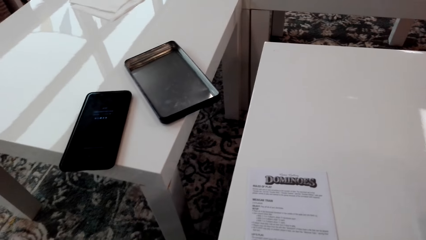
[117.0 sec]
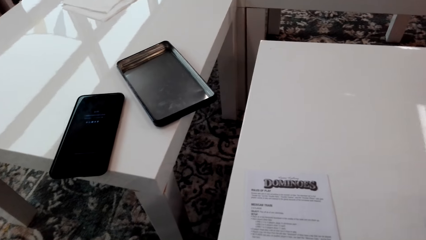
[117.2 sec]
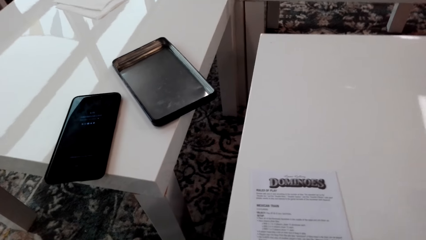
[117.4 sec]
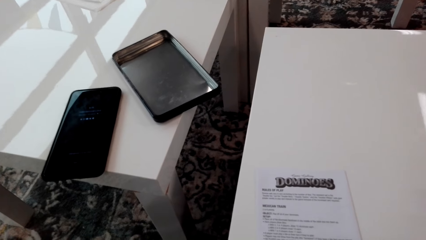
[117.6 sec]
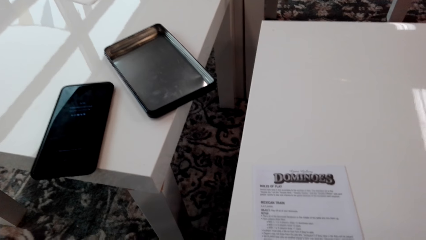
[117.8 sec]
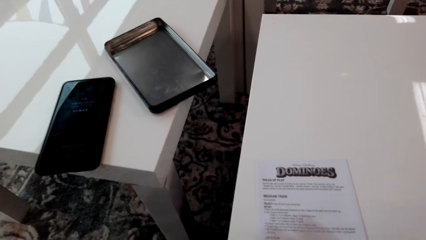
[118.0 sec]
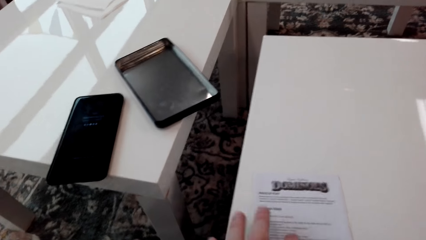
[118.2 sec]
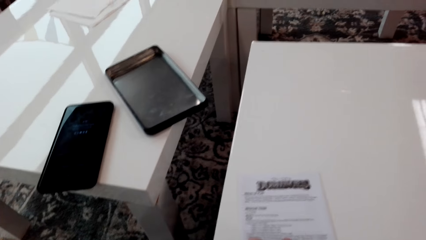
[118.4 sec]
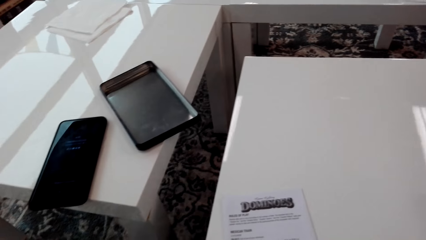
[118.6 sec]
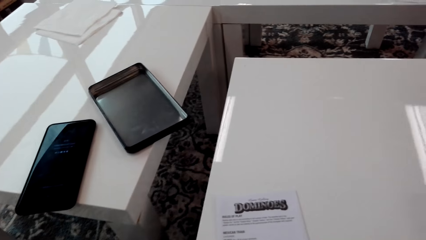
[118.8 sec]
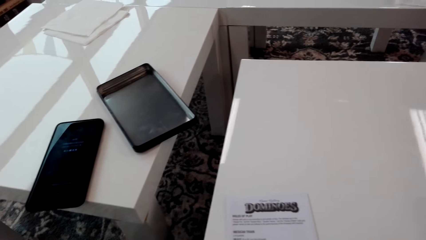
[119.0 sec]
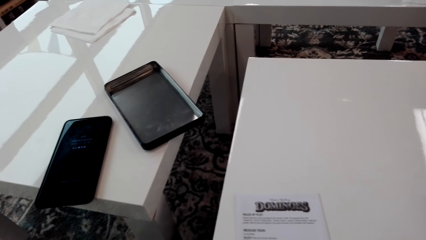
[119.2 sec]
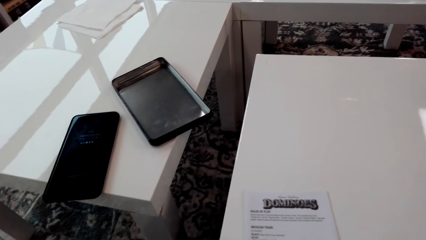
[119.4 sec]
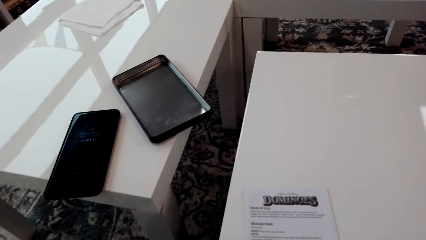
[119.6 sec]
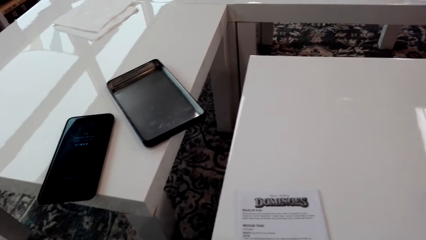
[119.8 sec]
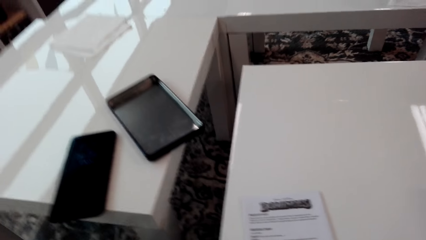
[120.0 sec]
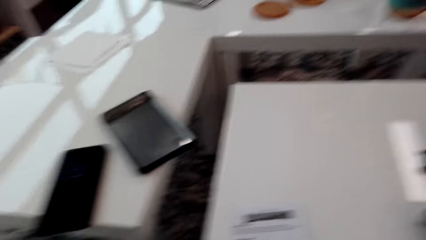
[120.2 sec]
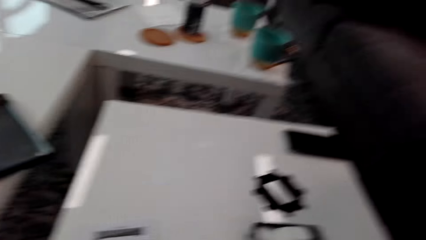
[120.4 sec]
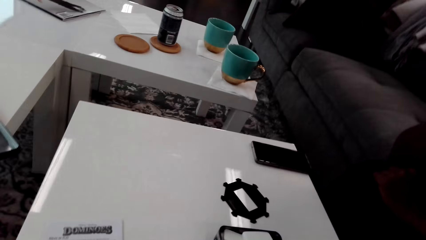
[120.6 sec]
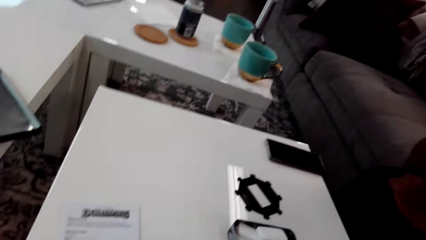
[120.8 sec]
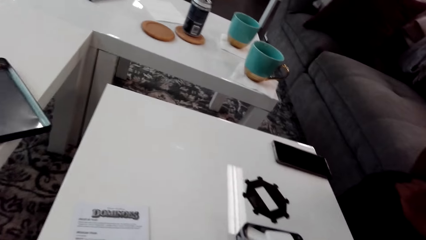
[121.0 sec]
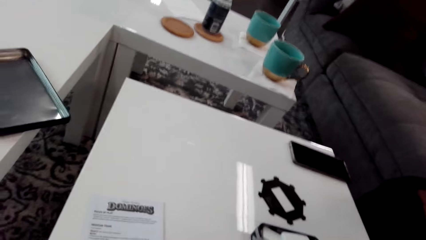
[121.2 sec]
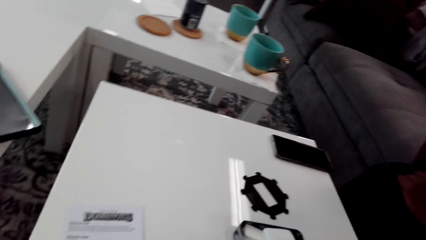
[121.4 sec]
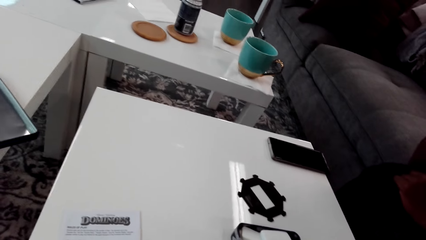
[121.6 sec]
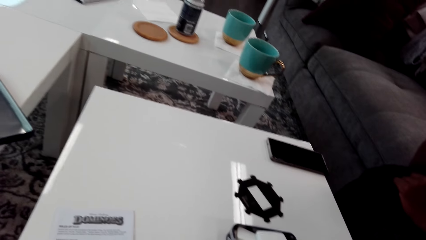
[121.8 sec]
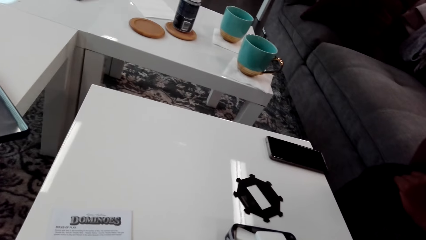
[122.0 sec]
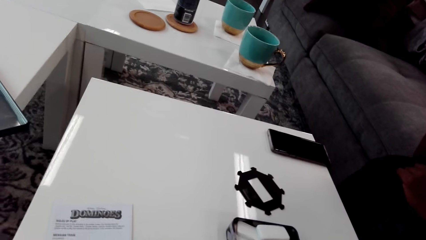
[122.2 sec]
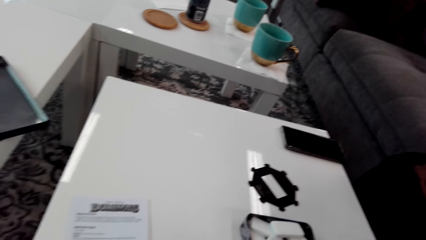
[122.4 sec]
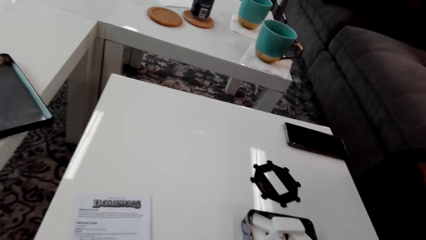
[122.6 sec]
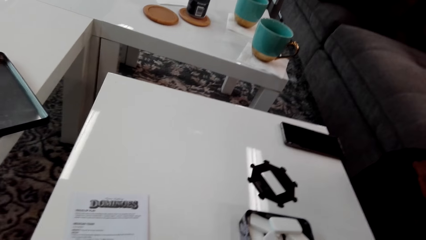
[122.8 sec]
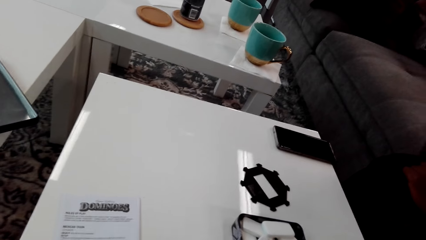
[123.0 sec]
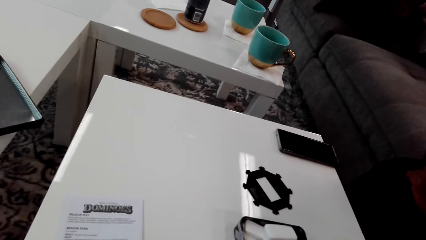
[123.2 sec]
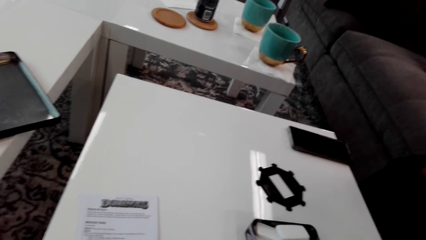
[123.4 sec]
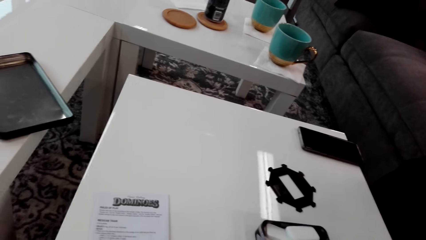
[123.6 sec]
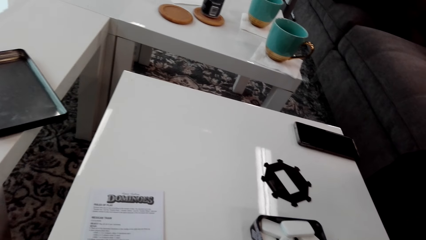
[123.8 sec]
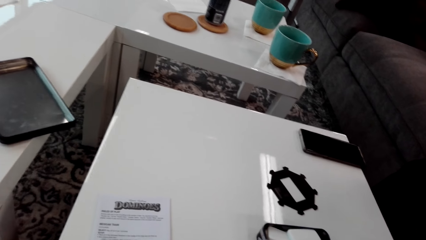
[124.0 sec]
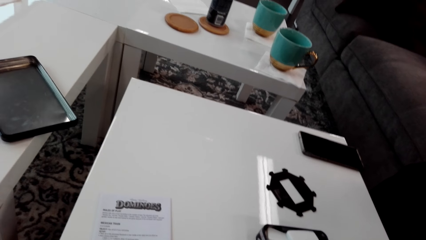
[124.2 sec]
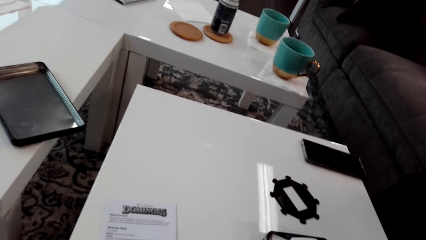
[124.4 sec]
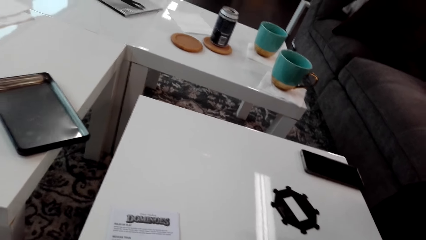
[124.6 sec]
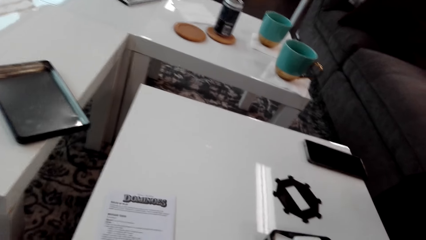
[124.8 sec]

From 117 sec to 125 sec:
The camera wearer holds paper. They stare around.

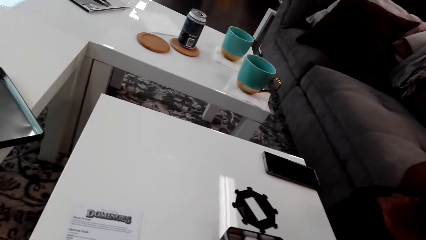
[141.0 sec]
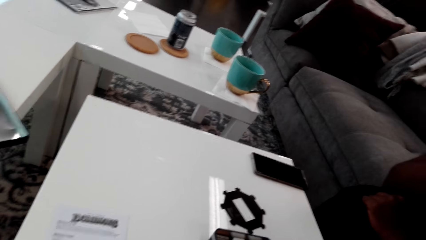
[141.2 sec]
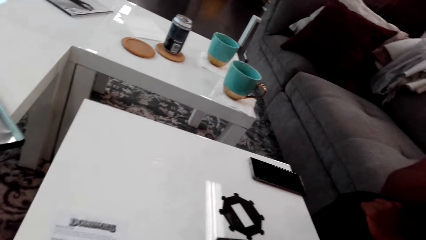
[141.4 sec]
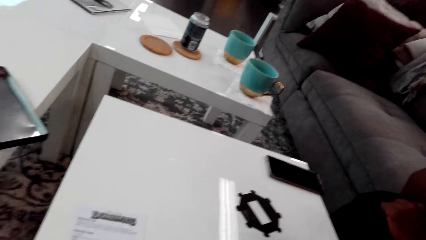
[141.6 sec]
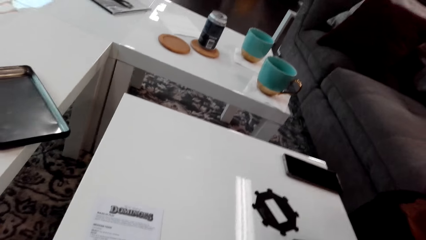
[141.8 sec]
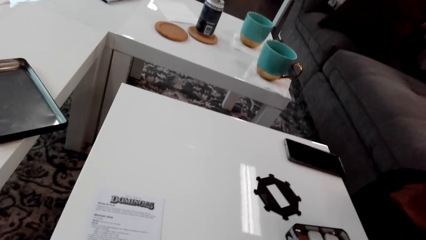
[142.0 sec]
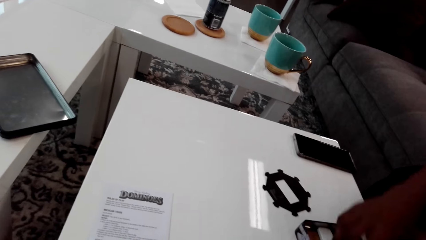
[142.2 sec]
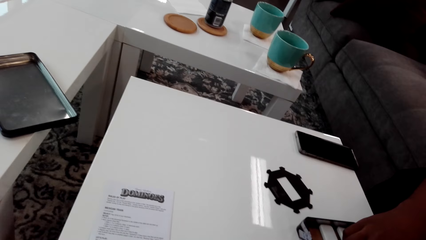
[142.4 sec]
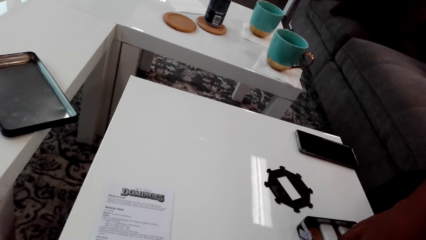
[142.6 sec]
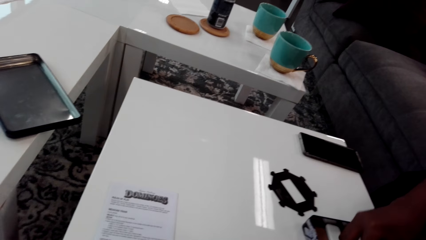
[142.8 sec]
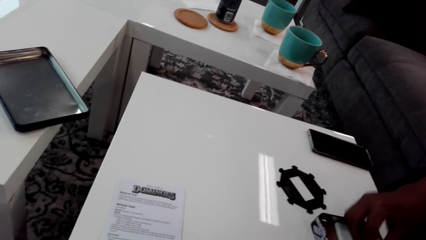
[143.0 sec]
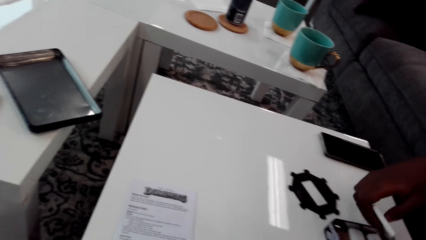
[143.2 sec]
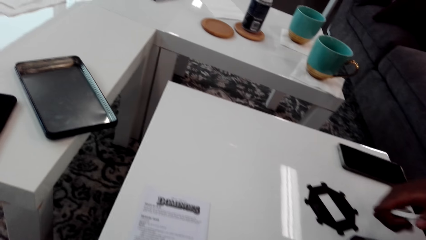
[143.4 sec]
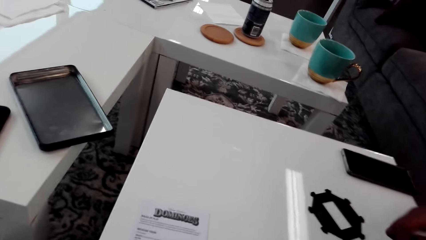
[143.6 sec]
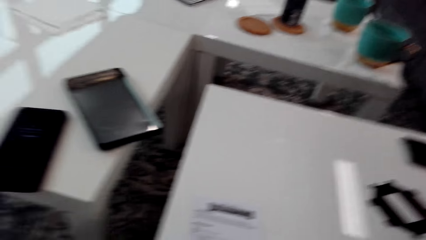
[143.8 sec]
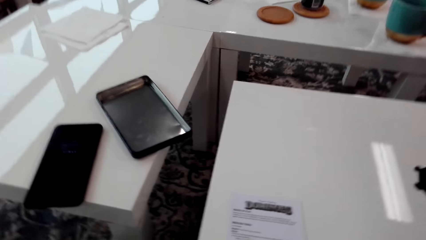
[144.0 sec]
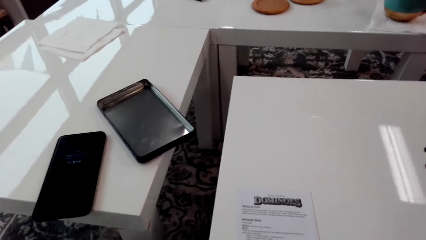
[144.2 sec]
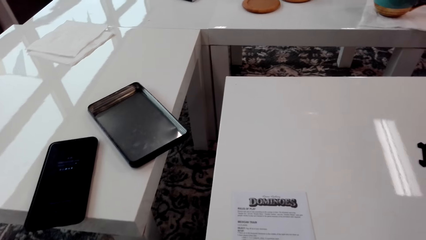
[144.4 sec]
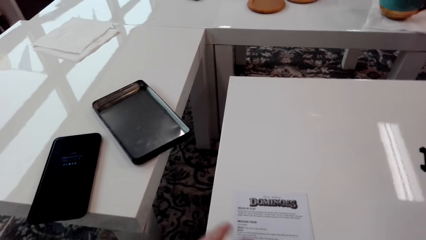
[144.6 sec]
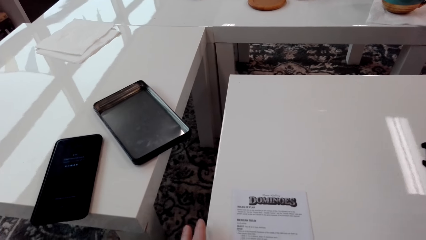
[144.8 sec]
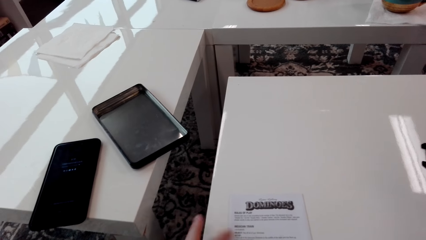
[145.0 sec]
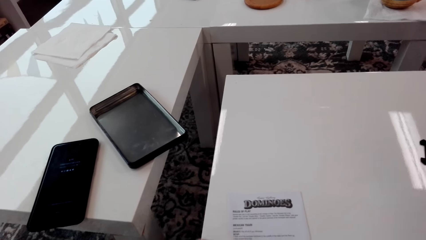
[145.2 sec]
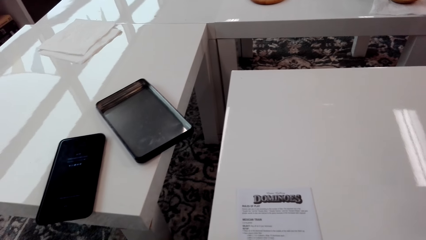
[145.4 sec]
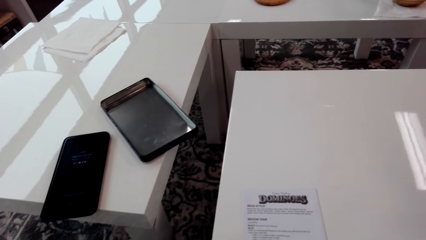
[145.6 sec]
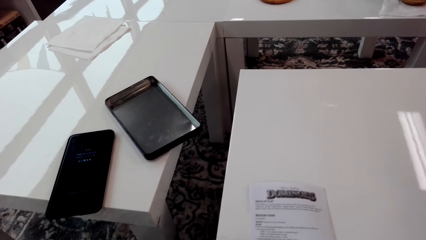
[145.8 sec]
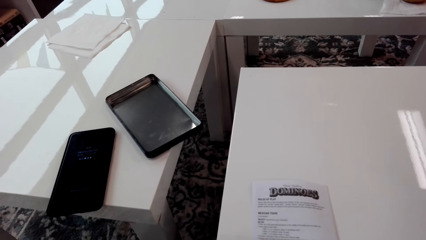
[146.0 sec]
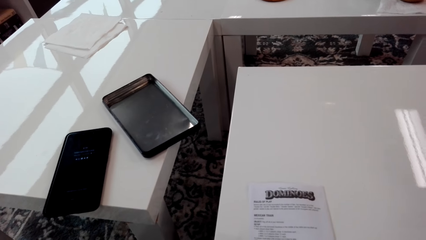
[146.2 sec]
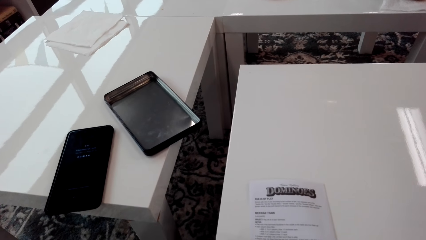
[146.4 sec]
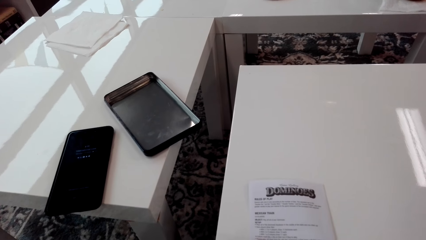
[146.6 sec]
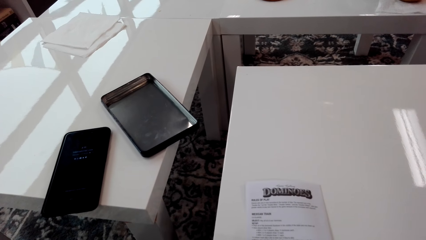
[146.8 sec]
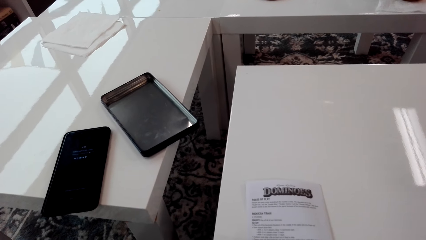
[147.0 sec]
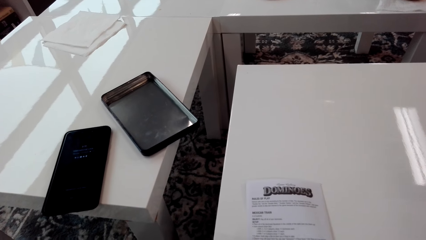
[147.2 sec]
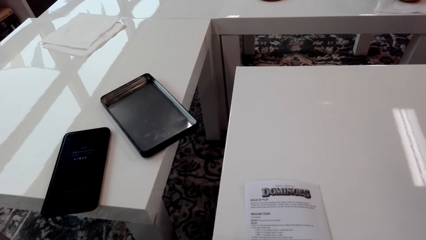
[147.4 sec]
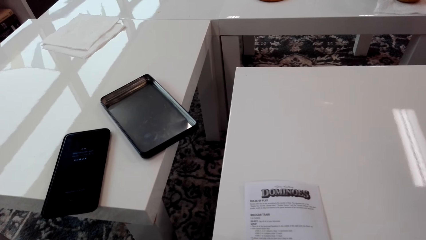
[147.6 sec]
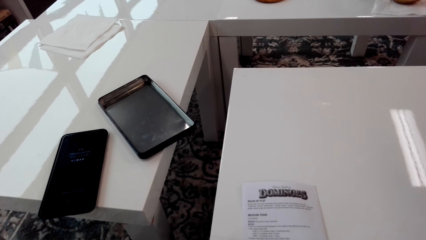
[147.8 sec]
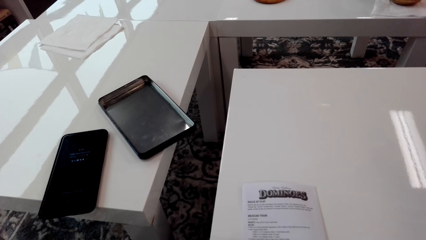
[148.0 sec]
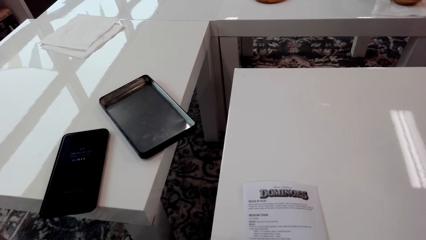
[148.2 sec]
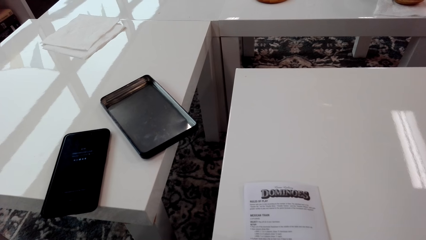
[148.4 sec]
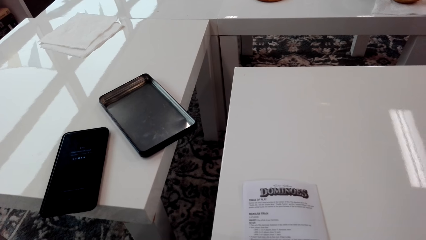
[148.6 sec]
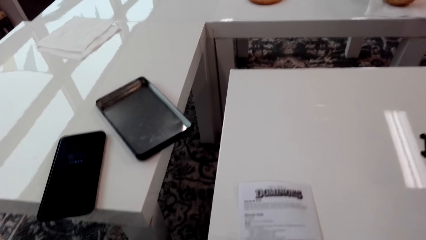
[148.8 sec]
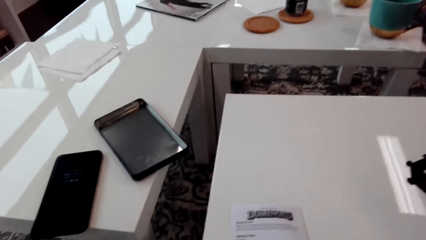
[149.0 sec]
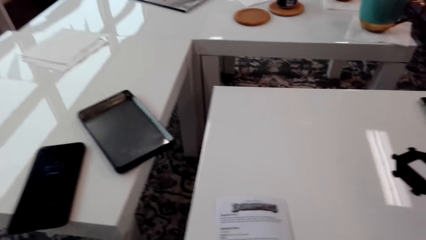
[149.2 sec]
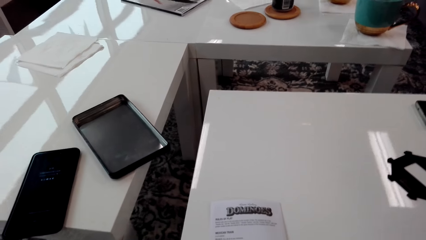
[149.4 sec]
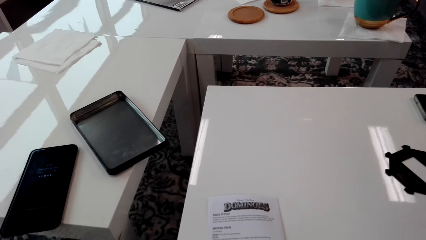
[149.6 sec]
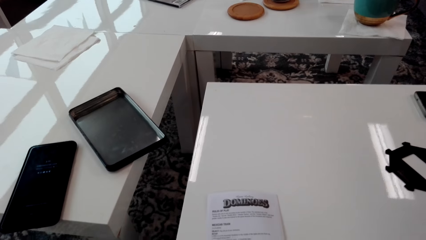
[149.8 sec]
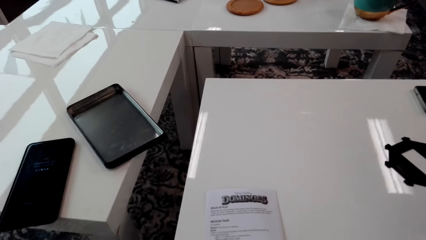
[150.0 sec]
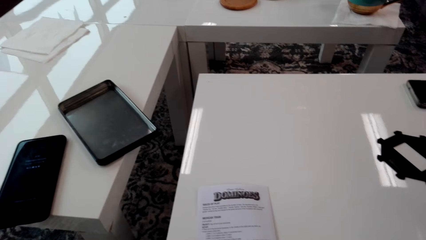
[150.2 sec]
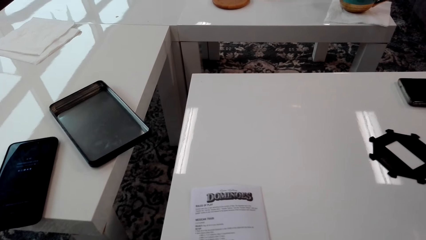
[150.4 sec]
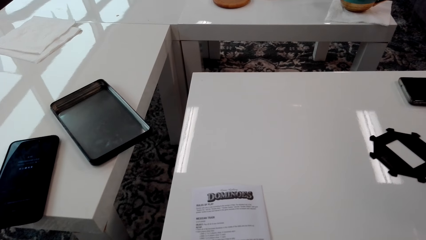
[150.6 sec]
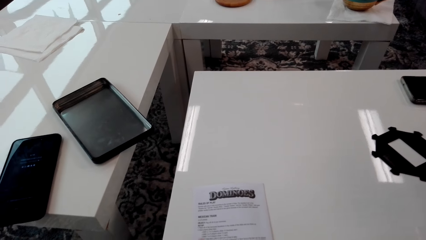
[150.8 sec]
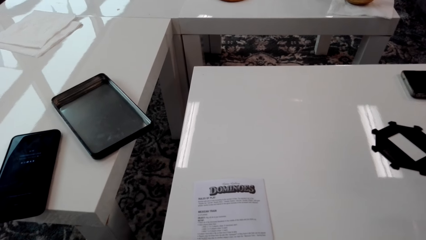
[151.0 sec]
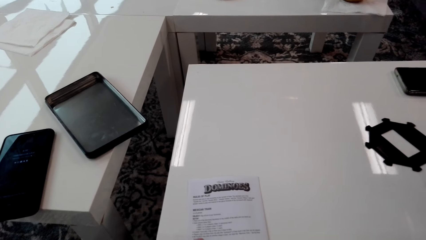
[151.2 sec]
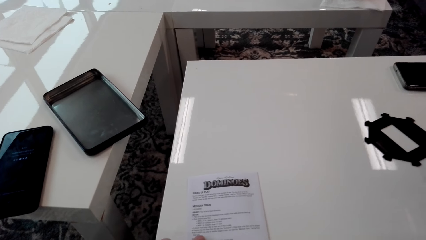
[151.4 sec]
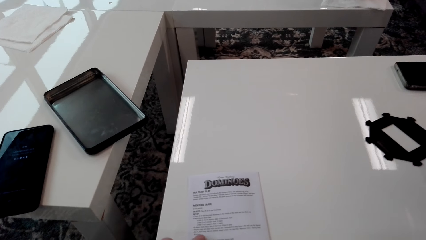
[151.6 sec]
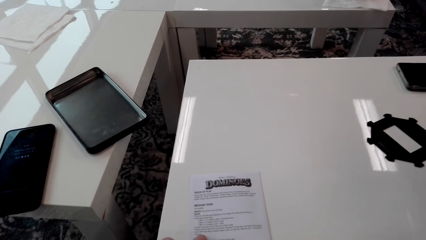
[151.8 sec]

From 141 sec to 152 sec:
A man holds dice. The man picks up something. The camera wearer holds the paper. They read the manual.
